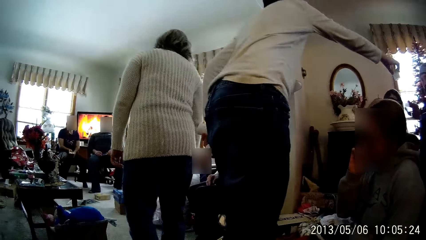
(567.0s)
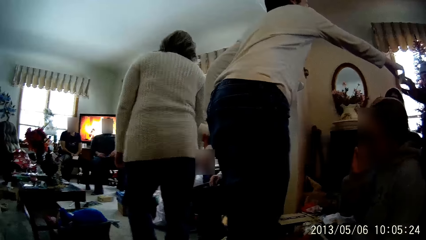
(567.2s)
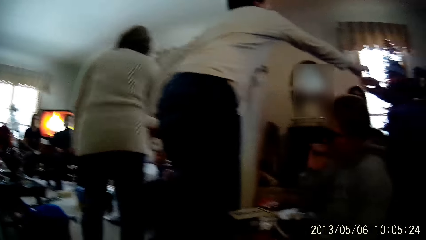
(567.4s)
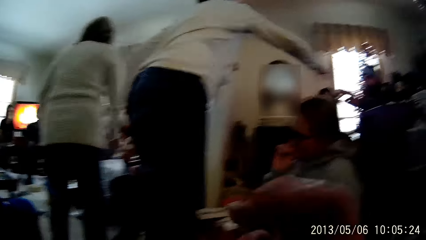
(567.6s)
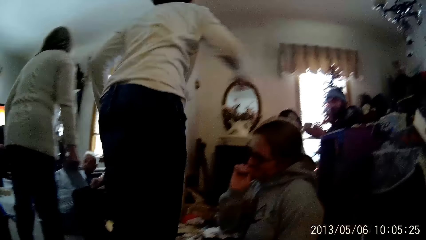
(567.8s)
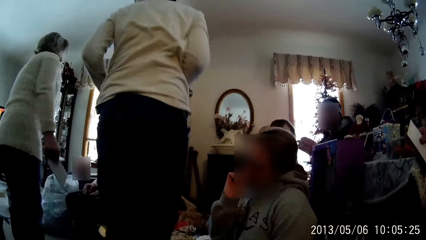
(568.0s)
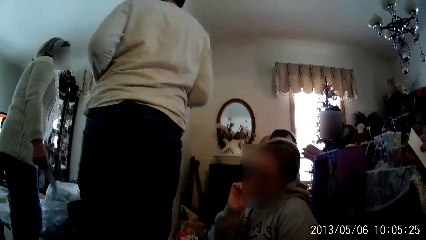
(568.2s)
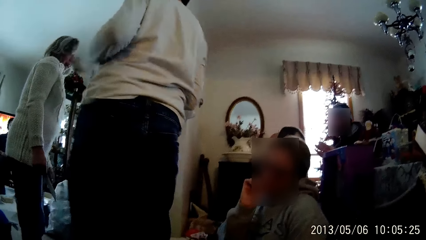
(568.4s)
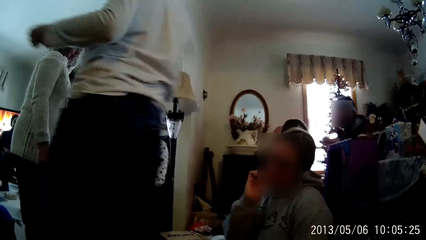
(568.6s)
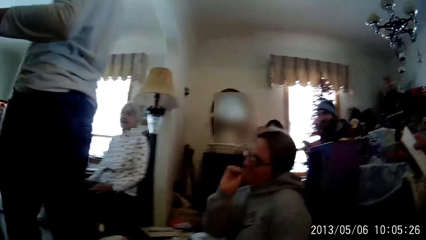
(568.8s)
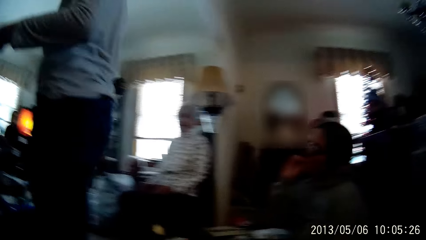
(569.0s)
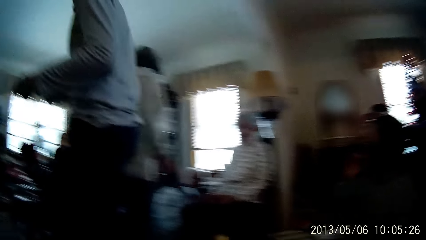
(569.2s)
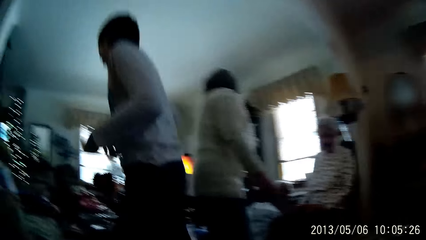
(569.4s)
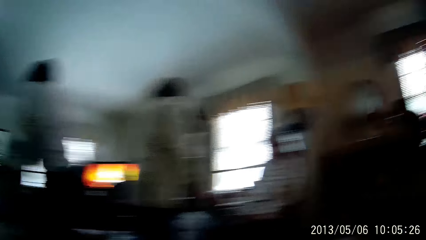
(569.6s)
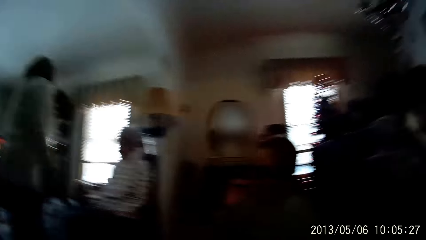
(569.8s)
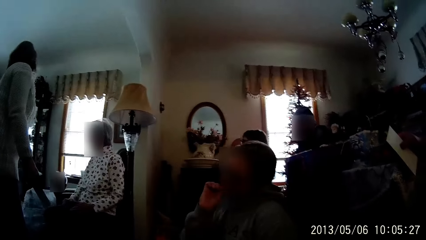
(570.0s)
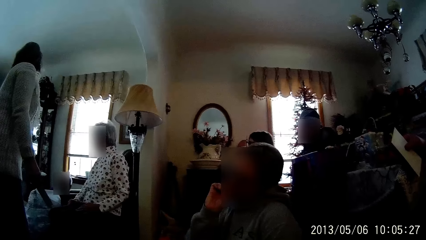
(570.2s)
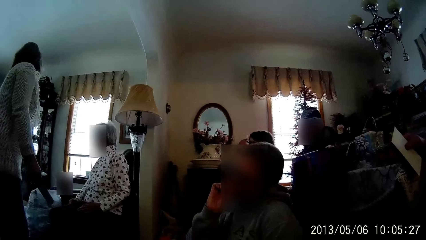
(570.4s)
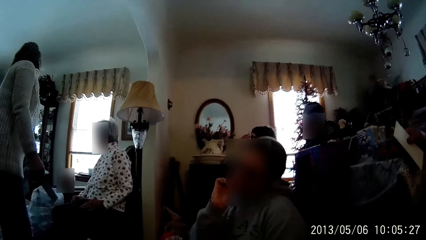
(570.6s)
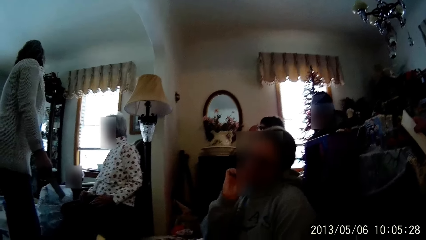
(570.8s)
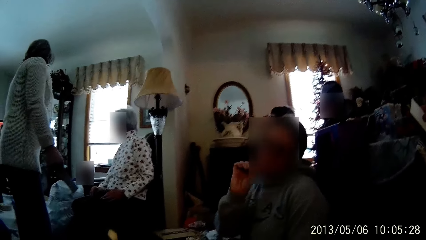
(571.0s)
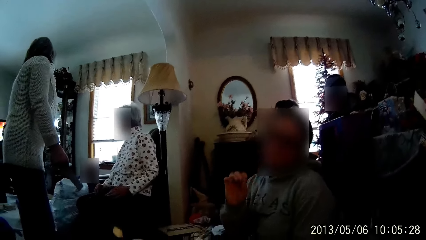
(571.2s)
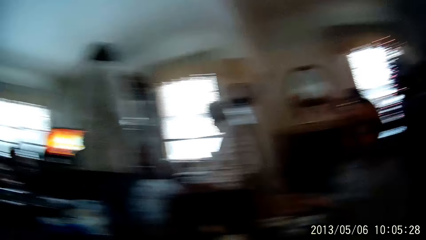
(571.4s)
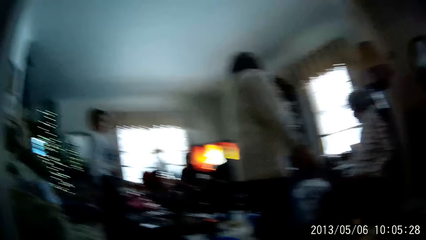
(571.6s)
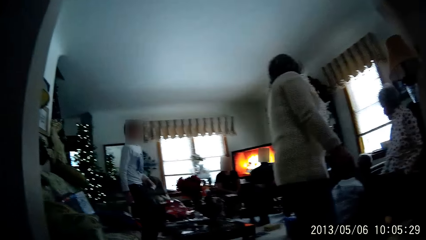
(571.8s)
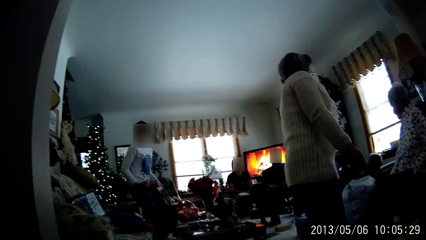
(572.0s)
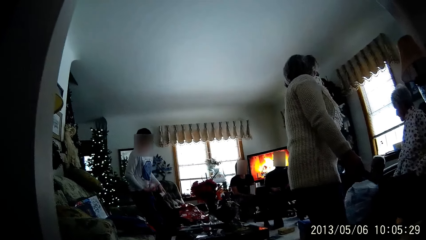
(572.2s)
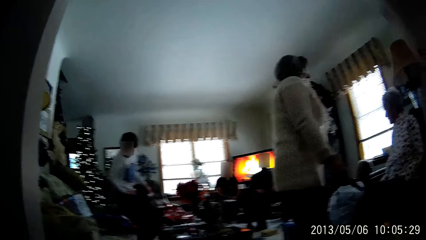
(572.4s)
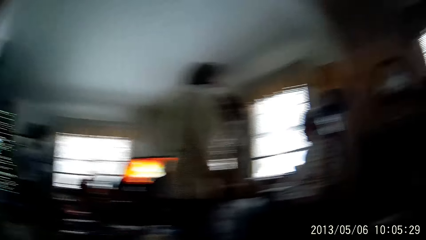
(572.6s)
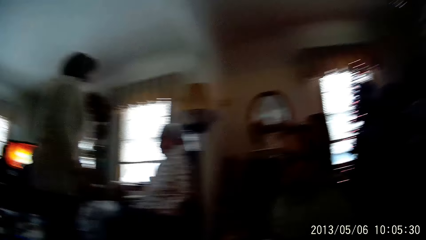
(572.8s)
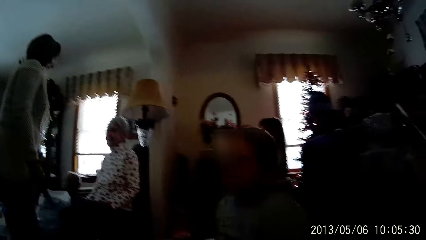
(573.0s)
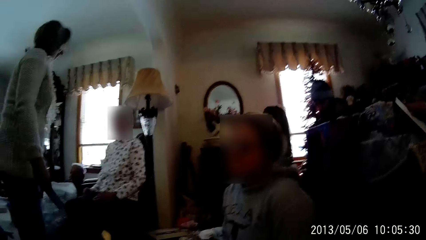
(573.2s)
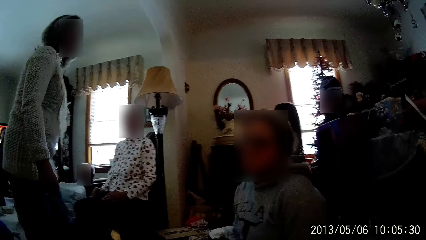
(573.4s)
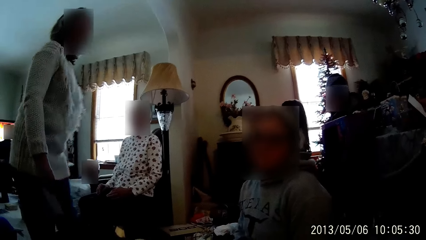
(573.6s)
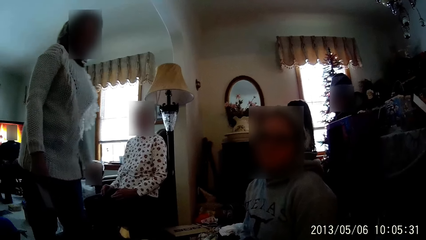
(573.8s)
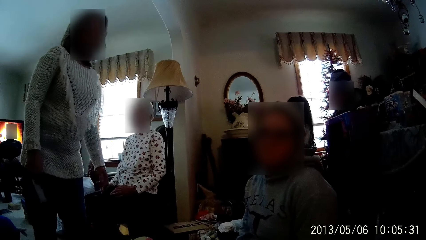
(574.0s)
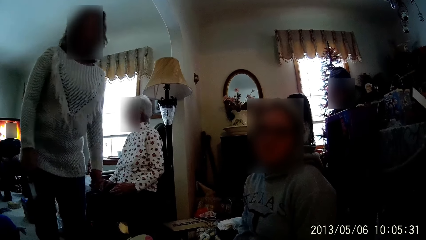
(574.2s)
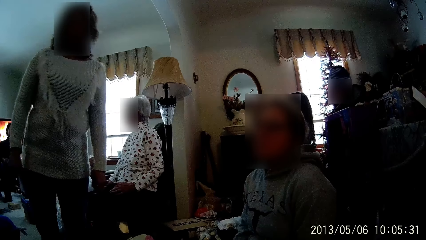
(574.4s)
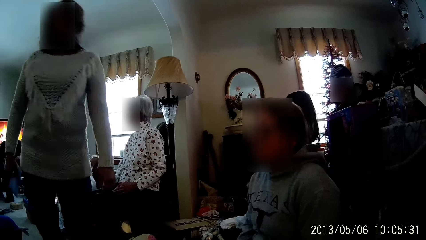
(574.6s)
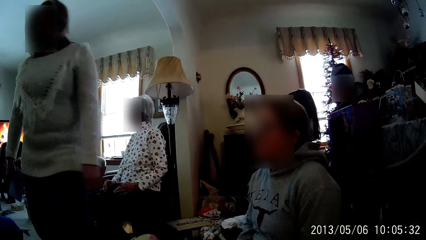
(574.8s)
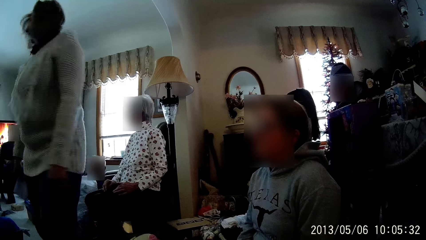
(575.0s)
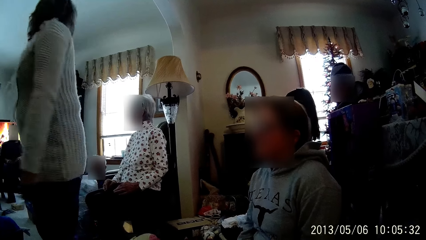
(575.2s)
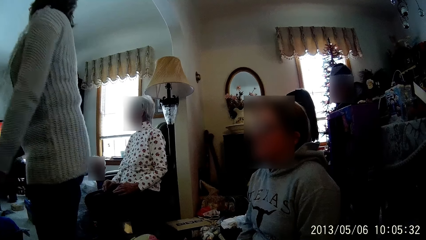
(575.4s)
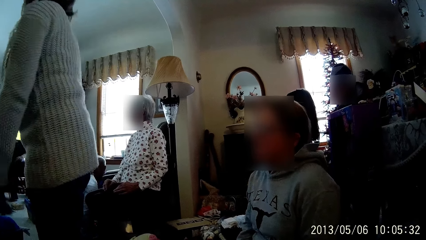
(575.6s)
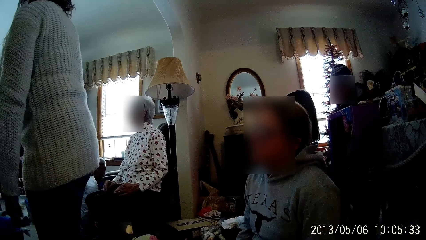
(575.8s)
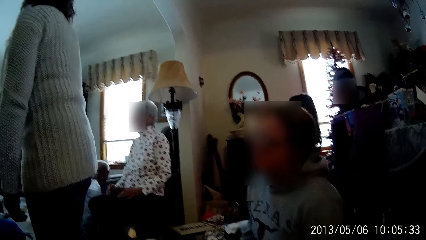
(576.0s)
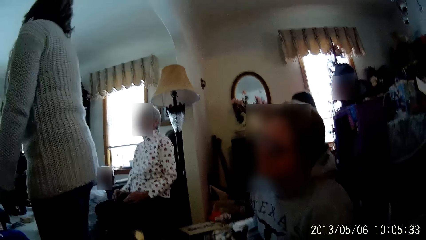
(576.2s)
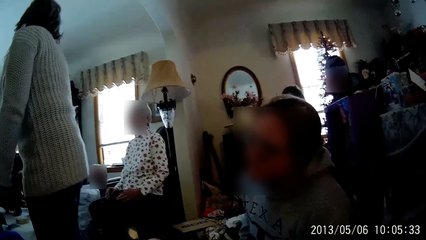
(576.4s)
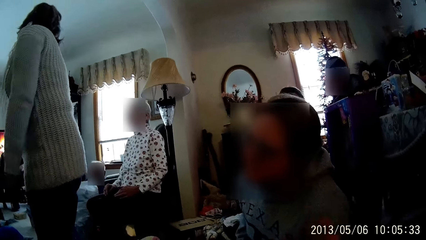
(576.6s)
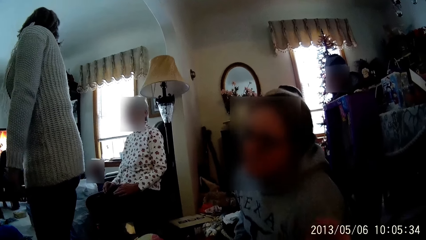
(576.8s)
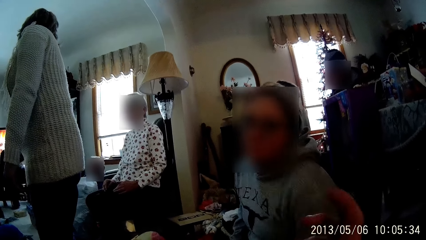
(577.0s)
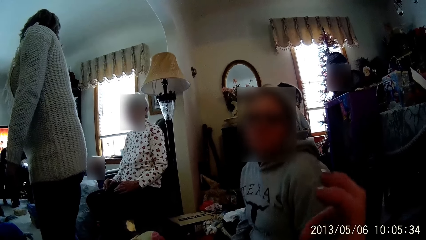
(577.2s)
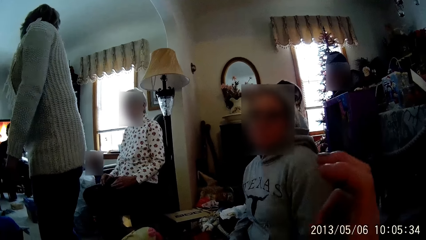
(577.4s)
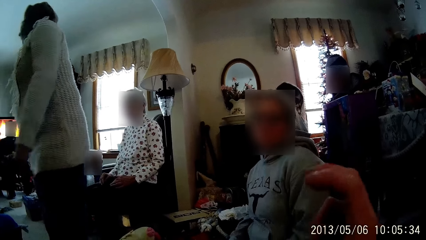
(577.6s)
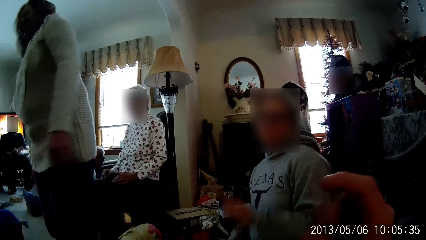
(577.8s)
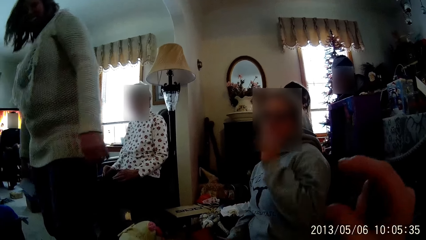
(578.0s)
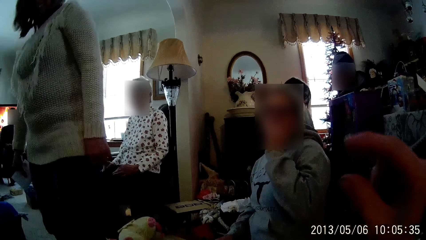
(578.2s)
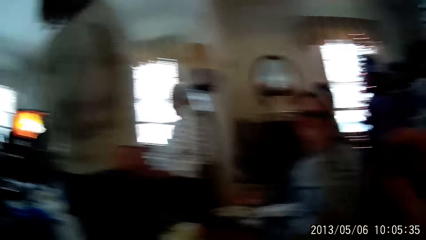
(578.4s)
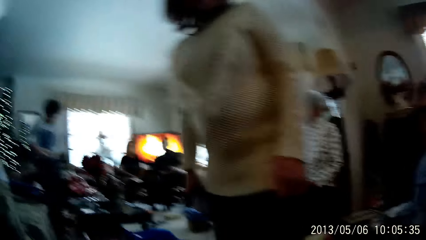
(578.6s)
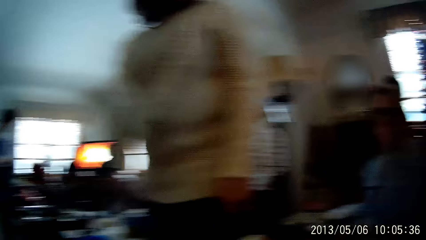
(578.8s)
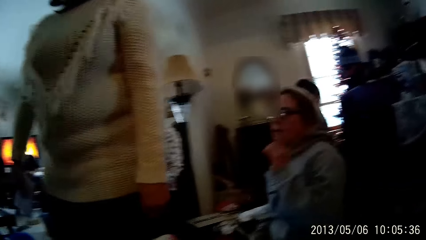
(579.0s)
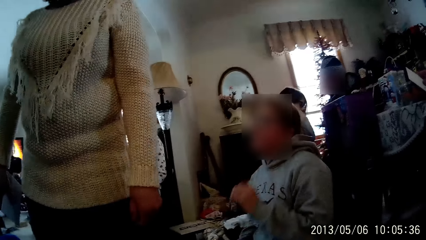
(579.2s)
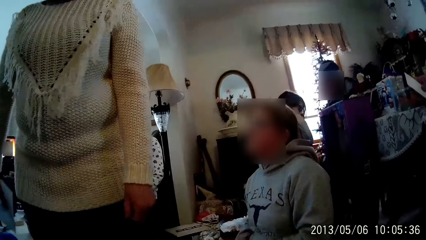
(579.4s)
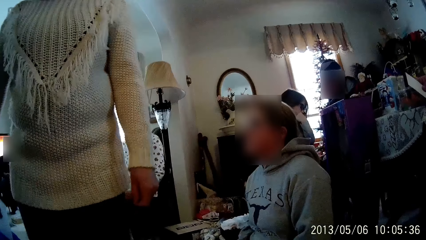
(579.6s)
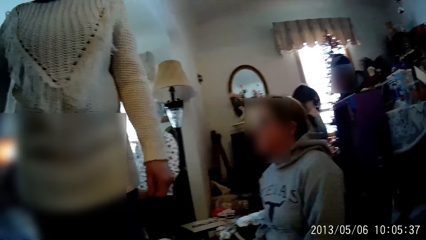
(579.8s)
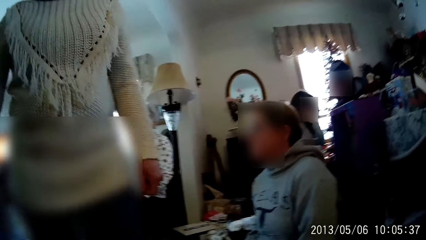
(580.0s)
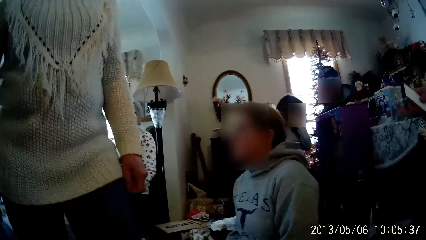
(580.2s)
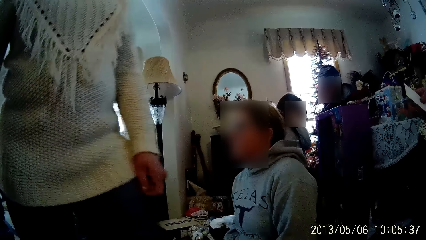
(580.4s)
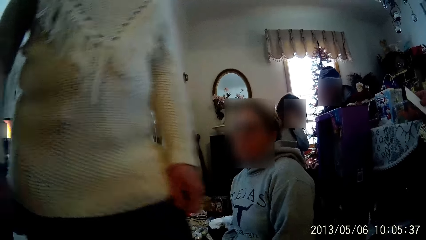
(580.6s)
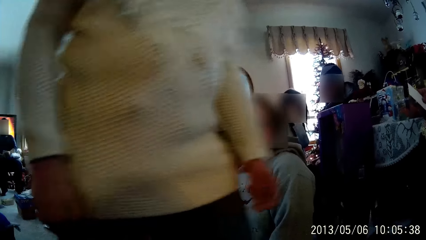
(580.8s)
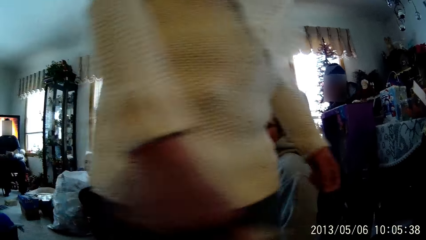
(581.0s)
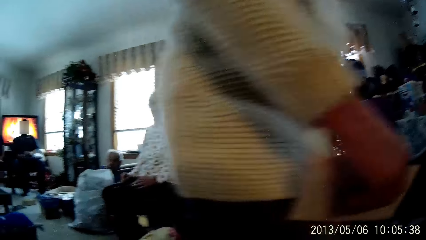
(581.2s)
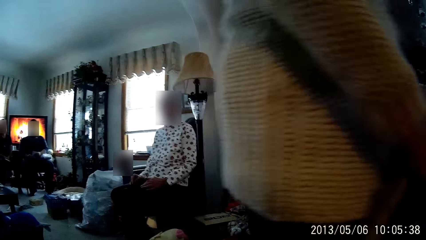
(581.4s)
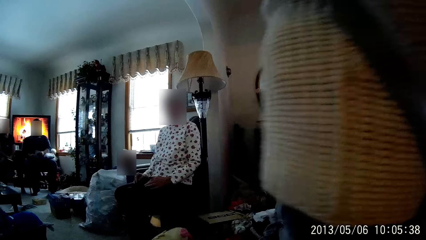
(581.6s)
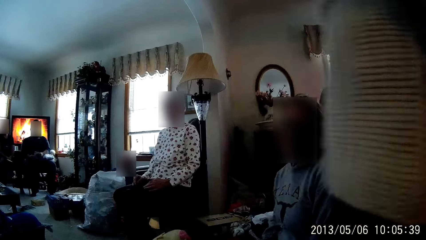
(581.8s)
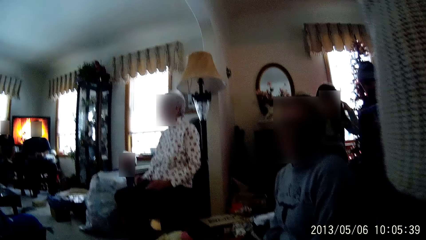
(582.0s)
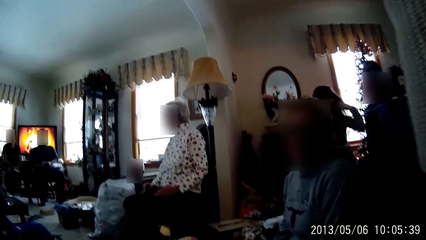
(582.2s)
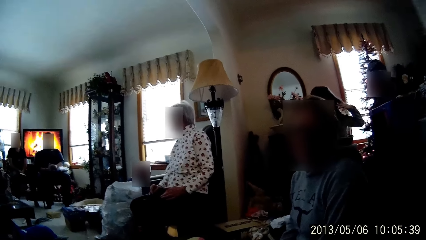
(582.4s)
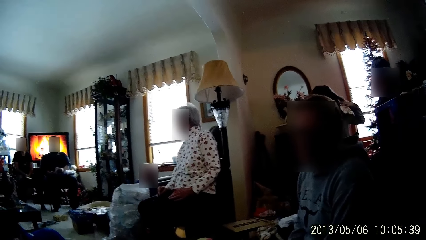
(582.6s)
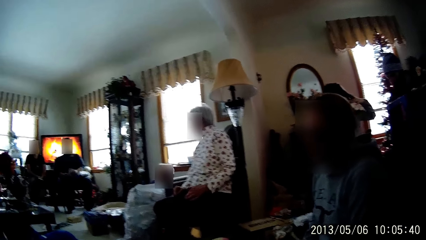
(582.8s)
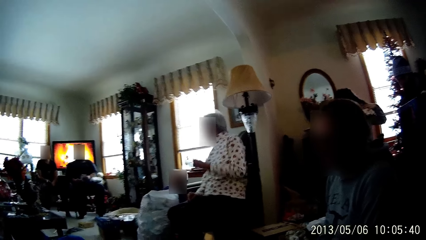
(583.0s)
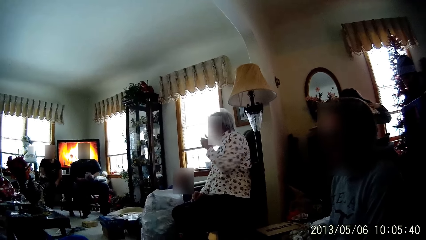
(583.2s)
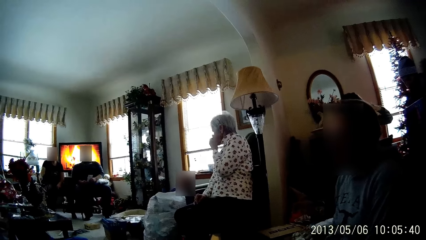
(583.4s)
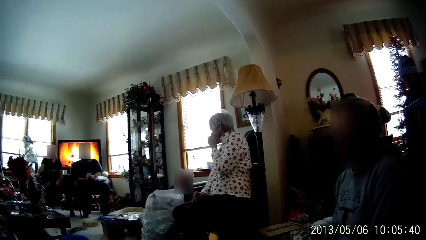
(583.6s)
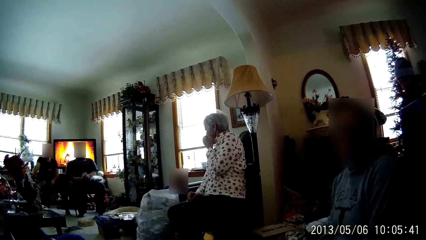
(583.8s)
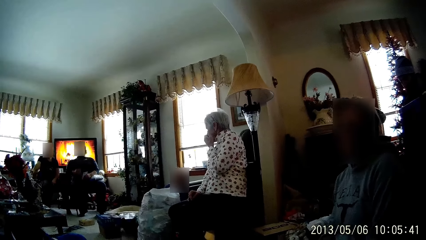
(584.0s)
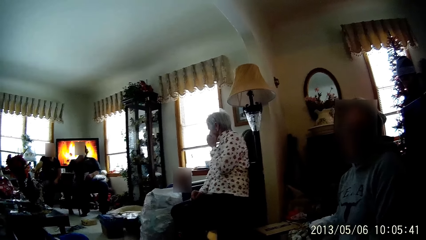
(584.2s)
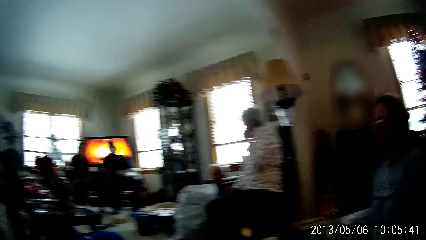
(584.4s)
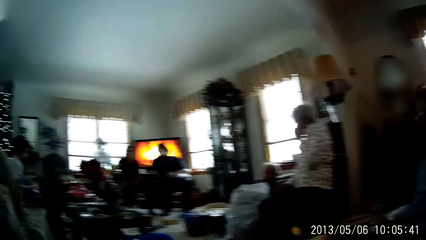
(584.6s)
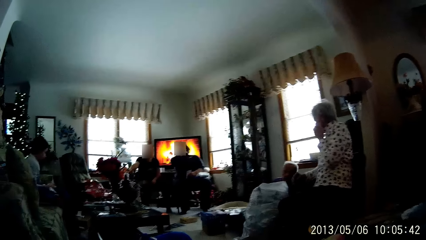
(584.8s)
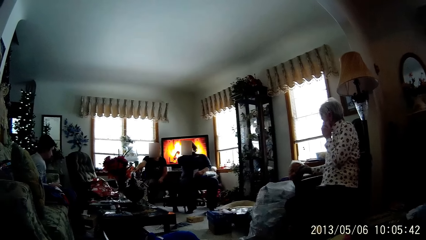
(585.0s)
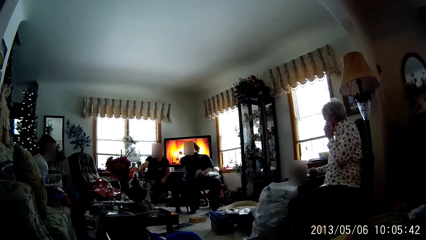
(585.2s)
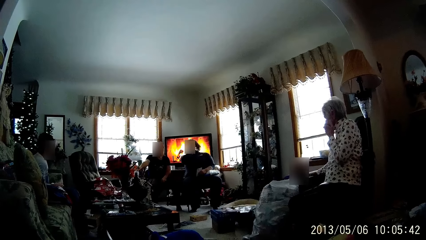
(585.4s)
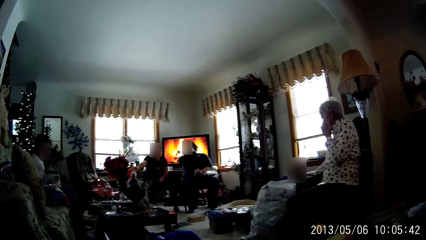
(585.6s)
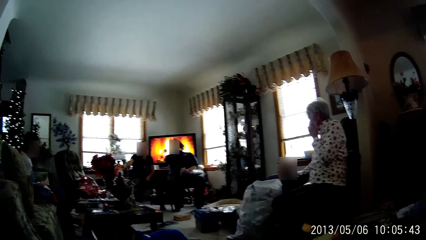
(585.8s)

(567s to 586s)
A man collects a candle from a woman with his right hand. Another woman turns around in the living room. A third woman leans towards the camera wearer. The camera wearer gestures with her right hand. The second woman walks past the camera wearer with an envelope in her right hand. The camera wearer talks to a person. A child moves away from the man. Another man stretches his right hand forward. A fourth woman itches her face with her left hand. A third man wipes his face with his right hand.
